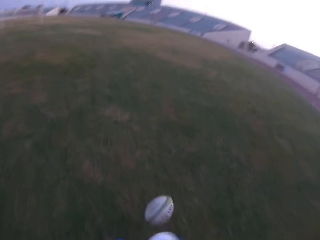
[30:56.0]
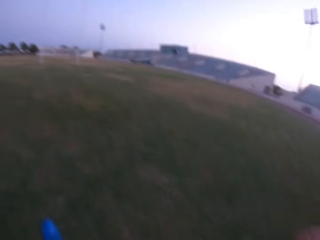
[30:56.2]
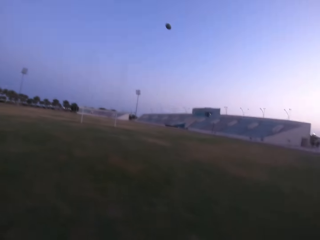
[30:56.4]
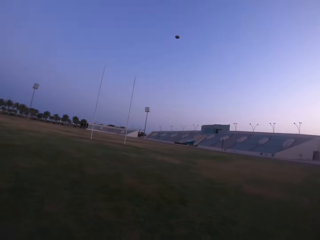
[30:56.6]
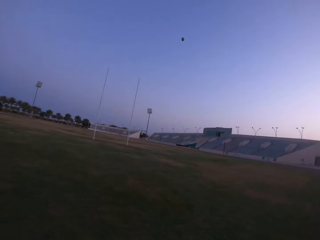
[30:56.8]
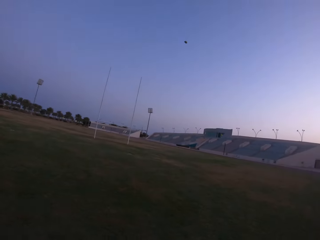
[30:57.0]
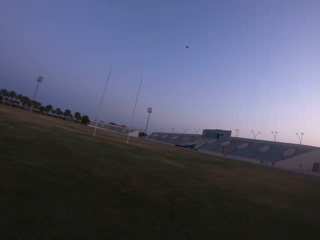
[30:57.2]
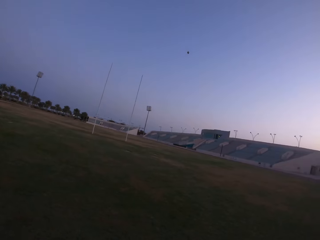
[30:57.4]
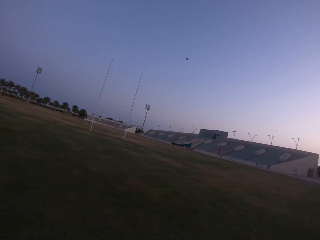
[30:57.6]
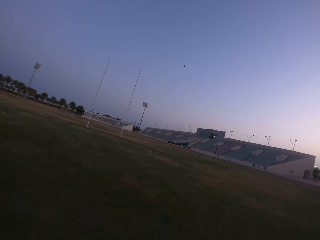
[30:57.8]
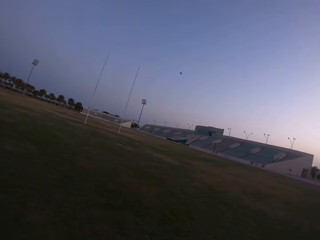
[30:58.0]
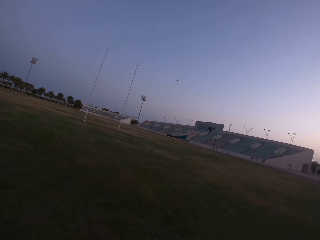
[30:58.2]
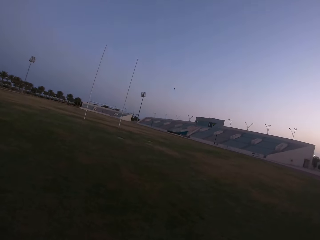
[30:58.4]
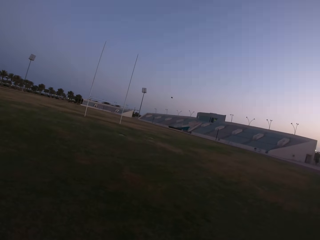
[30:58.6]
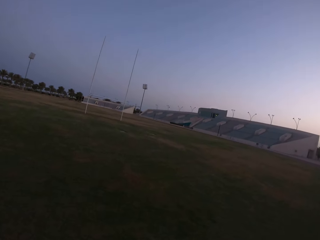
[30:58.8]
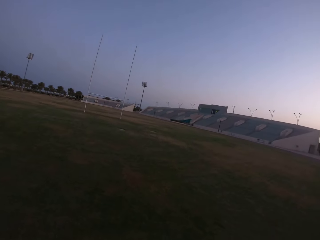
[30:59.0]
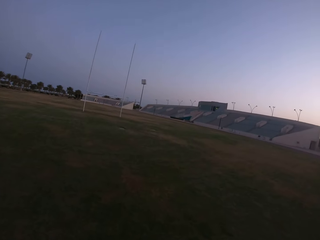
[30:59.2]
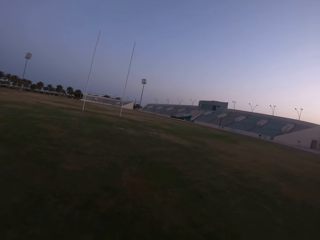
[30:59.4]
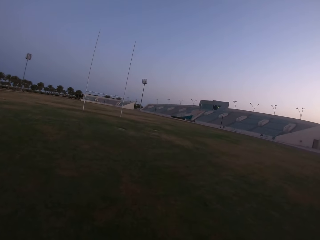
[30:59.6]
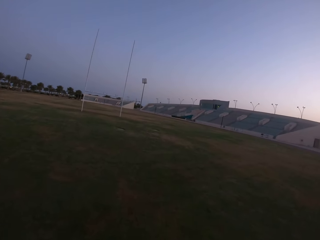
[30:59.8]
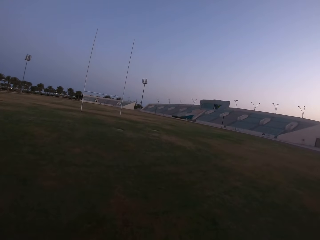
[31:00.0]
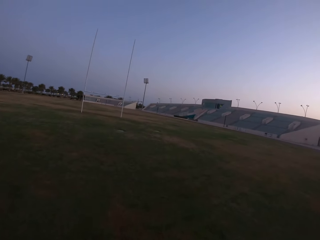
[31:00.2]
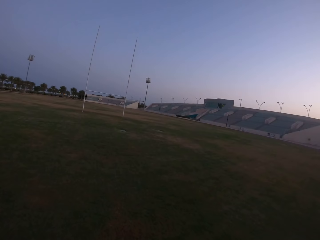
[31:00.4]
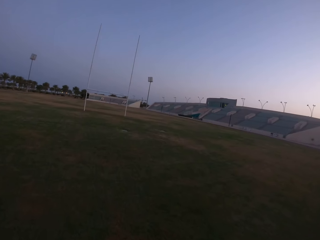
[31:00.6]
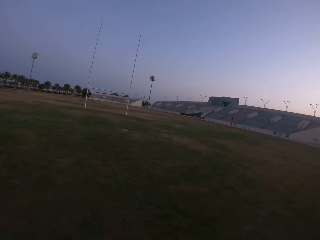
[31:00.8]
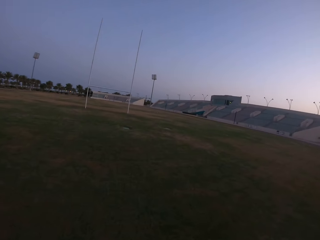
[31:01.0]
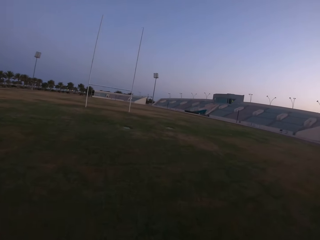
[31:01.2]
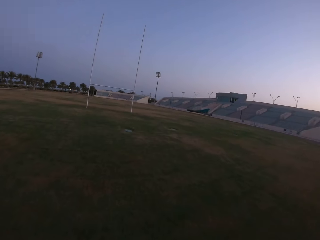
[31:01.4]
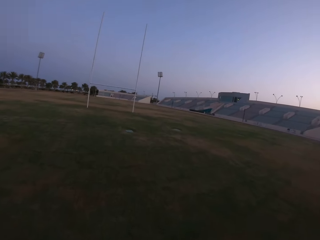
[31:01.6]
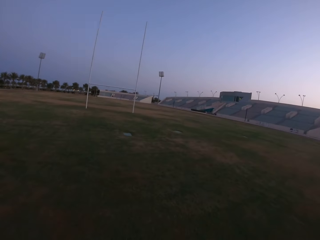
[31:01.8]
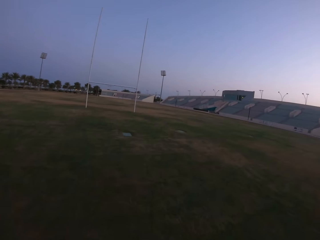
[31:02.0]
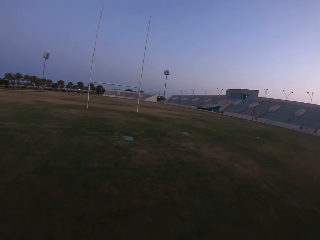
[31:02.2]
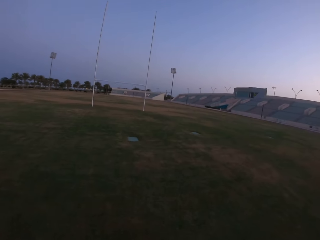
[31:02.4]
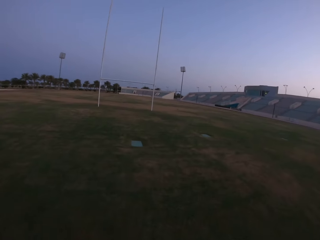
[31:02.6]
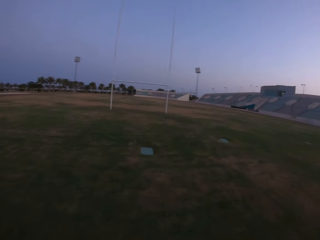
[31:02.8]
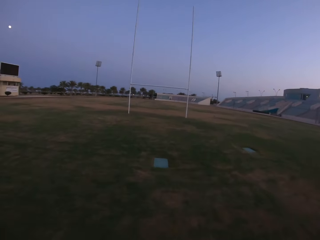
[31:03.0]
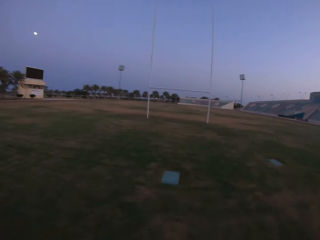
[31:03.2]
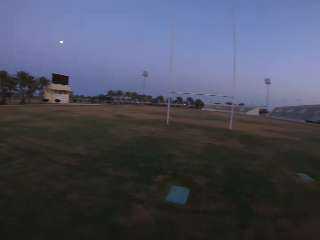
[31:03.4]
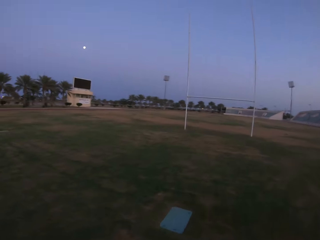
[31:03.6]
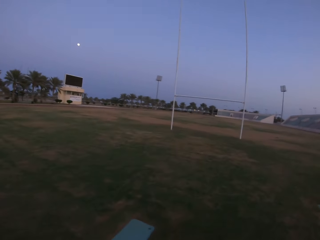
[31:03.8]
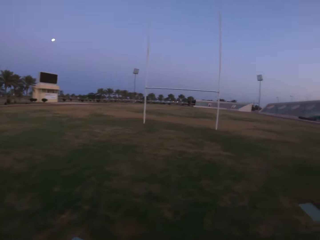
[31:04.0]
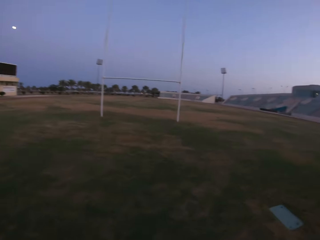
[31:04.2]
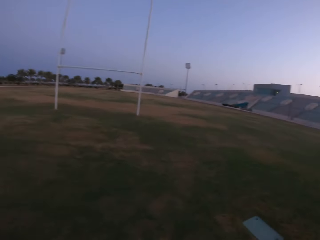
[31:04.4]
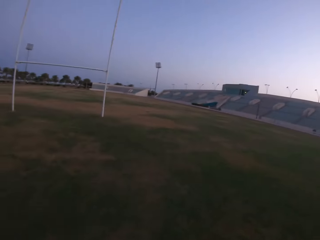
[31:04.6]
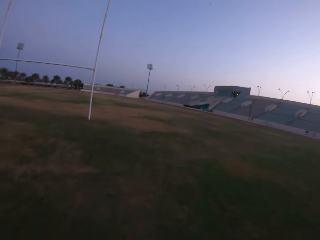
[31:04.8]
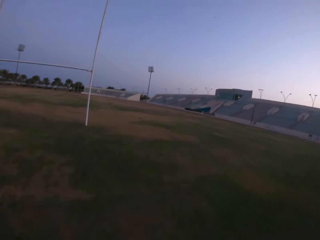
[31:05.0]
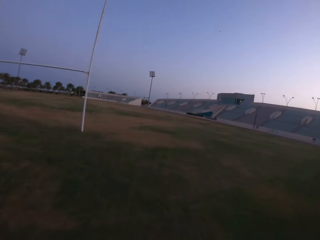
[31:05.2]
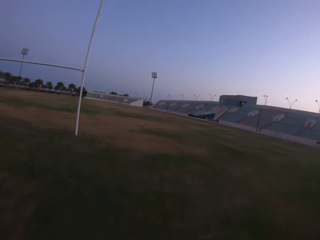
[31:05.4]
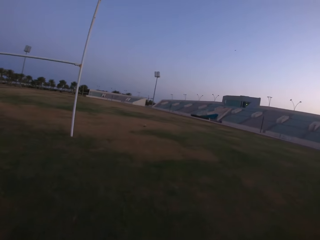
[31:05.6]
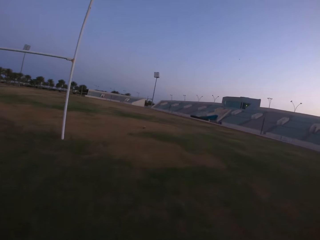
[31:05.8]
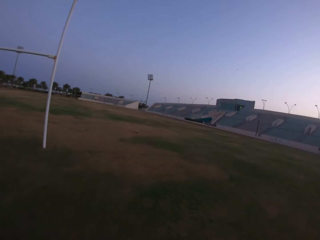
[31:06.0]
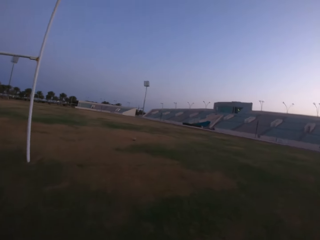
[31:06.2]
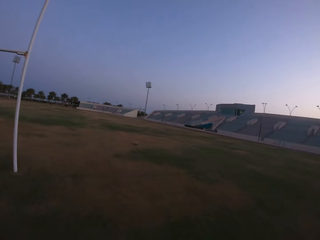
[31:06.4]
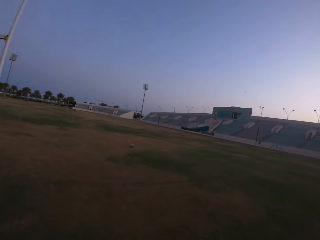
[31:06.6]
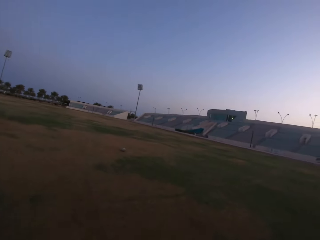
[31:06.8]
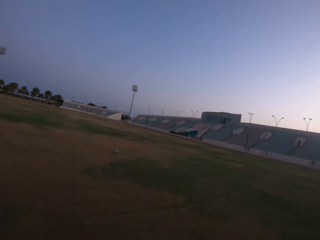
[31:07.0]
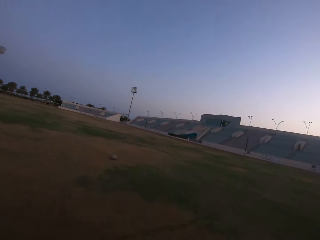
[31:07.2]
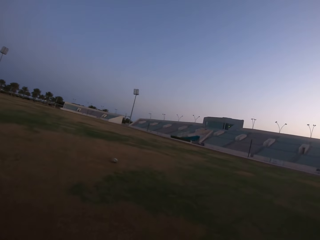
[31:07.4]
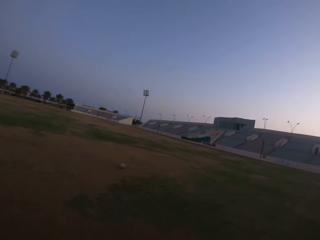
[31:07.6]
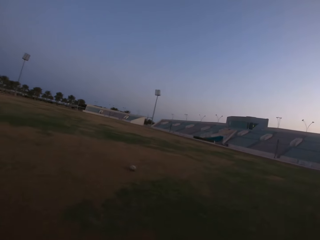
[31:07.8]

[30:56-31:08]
The camera wearer kicks the ball. They run towards the ball. They walk in the field.

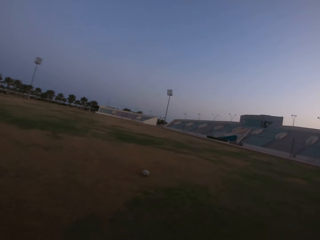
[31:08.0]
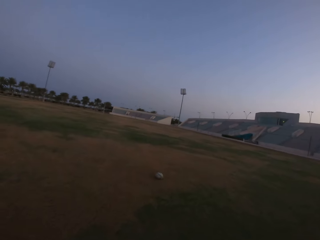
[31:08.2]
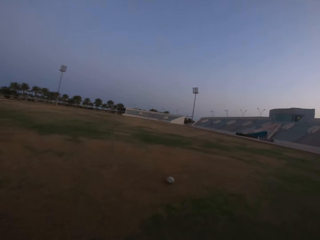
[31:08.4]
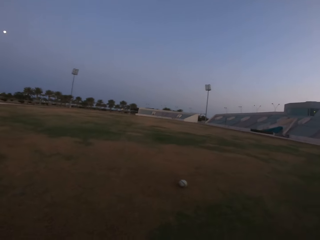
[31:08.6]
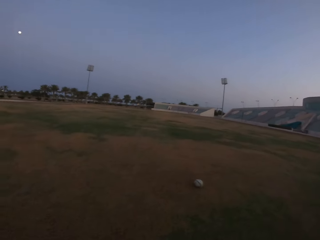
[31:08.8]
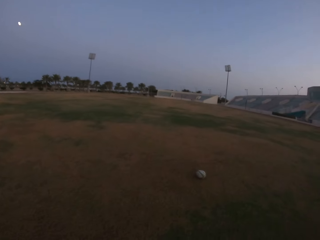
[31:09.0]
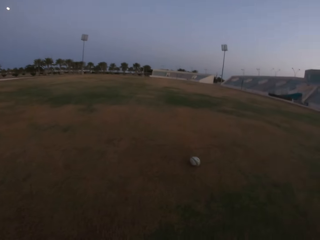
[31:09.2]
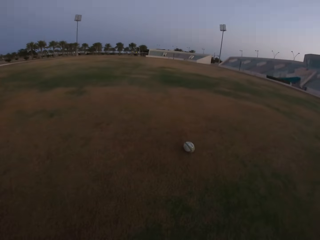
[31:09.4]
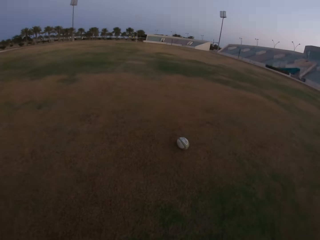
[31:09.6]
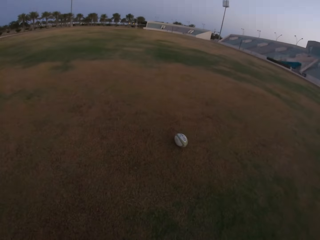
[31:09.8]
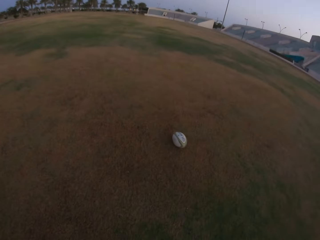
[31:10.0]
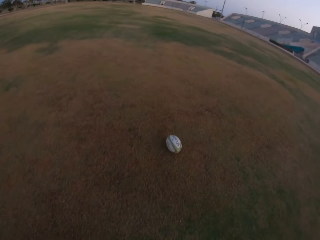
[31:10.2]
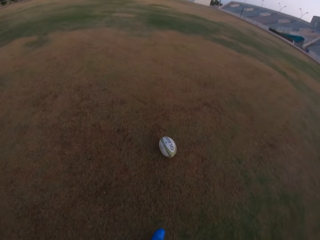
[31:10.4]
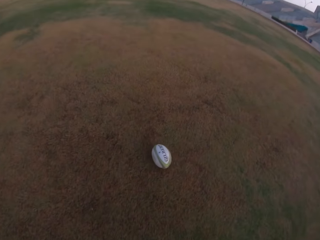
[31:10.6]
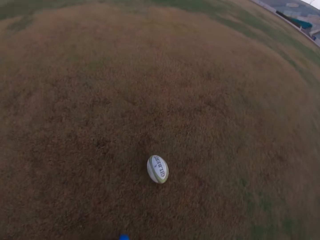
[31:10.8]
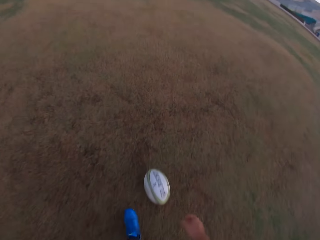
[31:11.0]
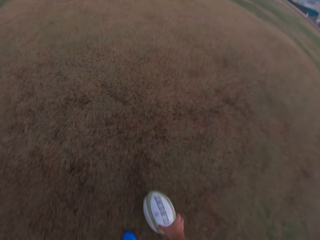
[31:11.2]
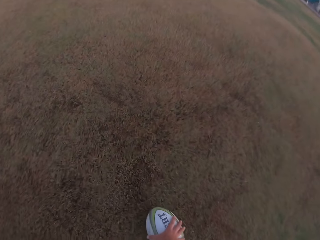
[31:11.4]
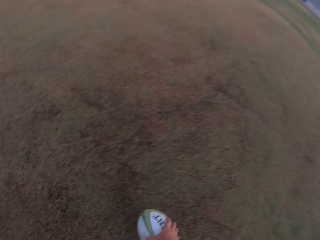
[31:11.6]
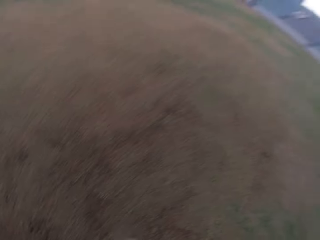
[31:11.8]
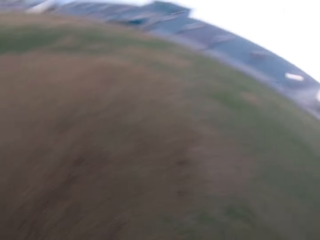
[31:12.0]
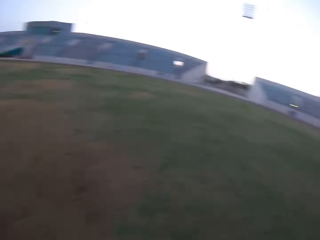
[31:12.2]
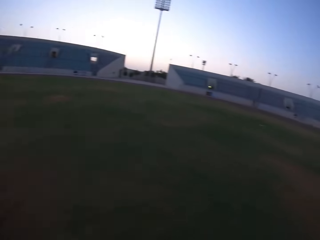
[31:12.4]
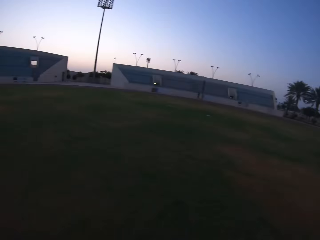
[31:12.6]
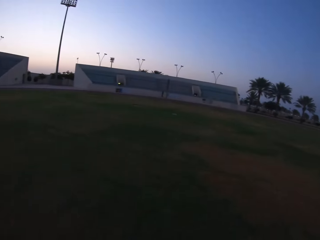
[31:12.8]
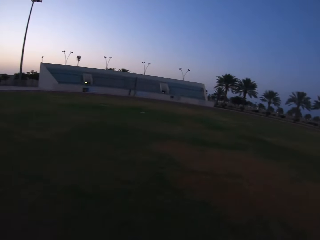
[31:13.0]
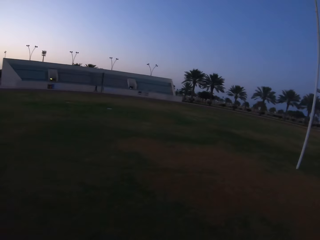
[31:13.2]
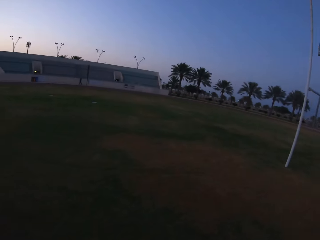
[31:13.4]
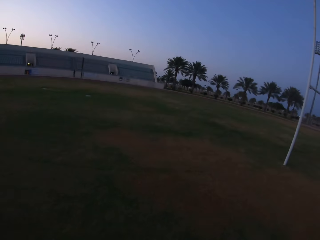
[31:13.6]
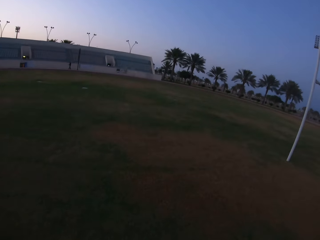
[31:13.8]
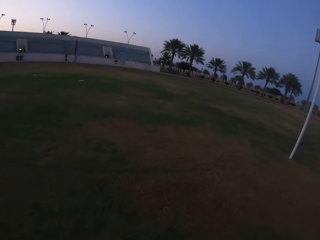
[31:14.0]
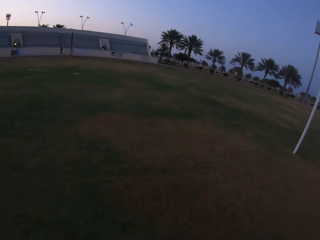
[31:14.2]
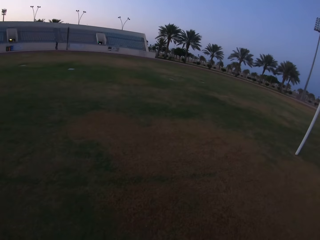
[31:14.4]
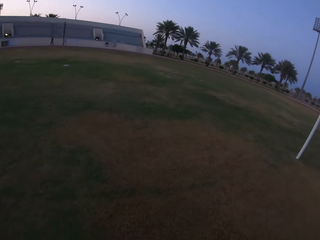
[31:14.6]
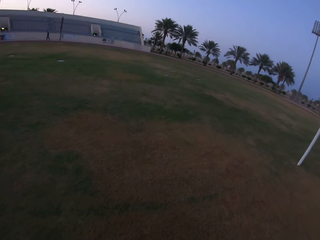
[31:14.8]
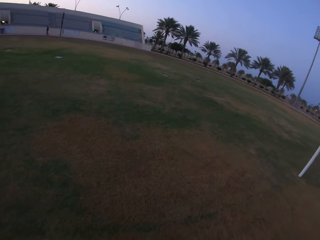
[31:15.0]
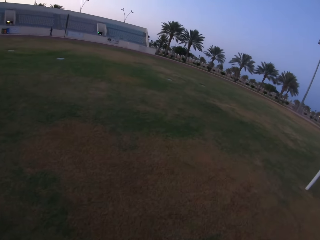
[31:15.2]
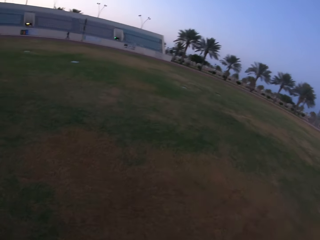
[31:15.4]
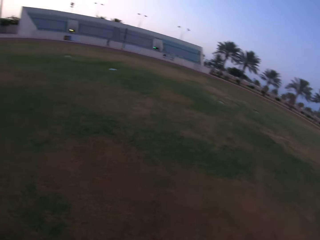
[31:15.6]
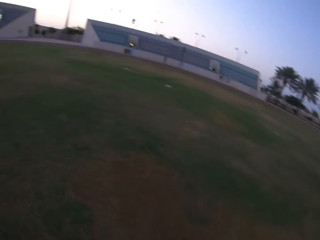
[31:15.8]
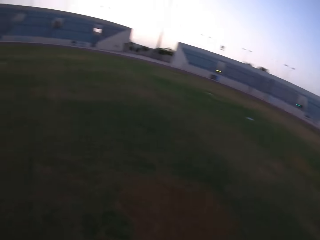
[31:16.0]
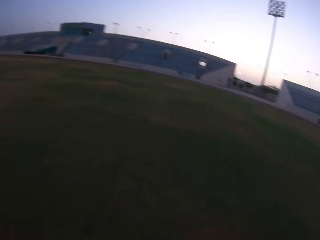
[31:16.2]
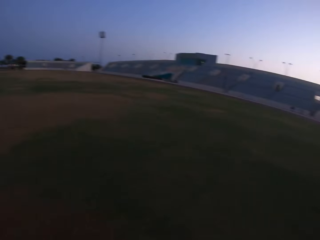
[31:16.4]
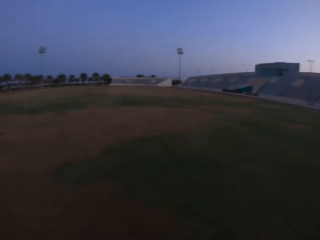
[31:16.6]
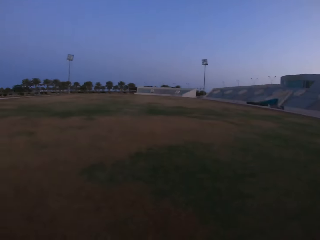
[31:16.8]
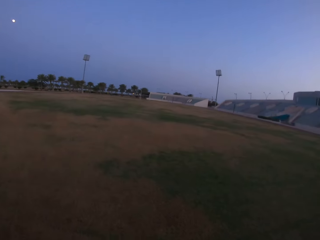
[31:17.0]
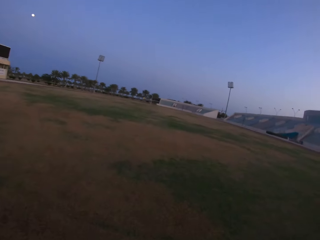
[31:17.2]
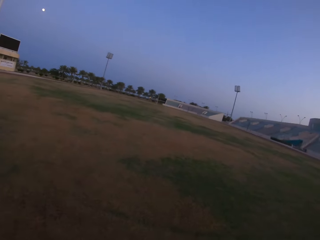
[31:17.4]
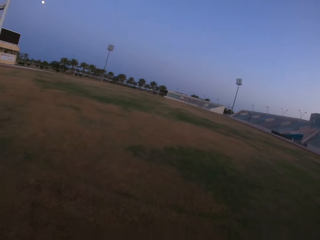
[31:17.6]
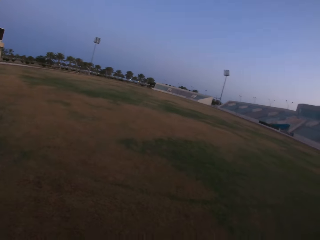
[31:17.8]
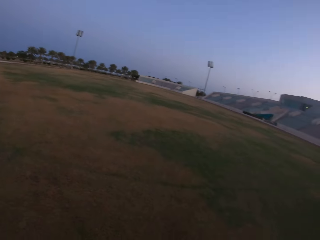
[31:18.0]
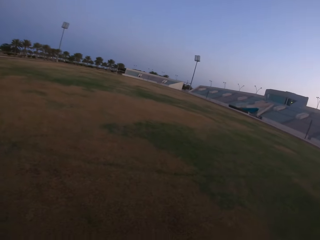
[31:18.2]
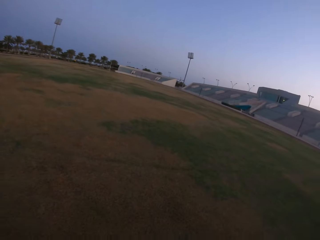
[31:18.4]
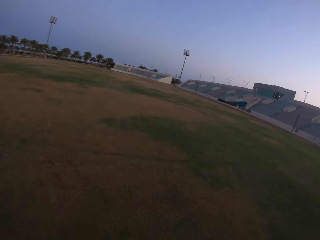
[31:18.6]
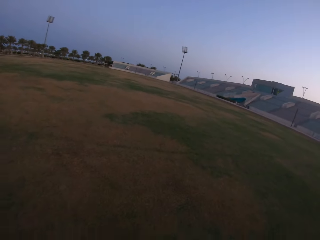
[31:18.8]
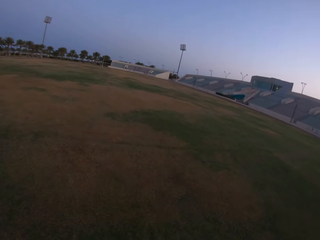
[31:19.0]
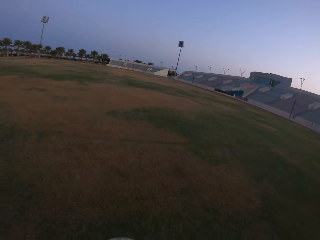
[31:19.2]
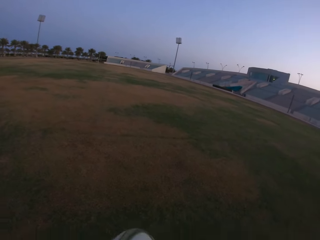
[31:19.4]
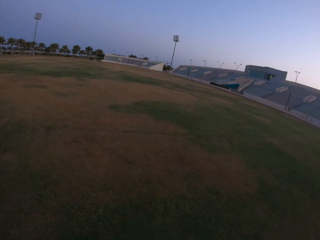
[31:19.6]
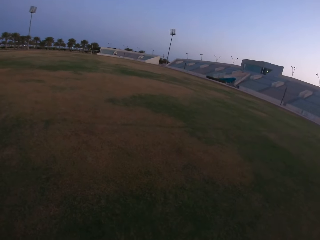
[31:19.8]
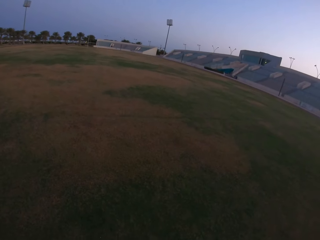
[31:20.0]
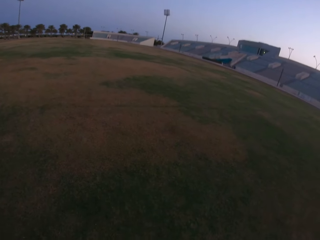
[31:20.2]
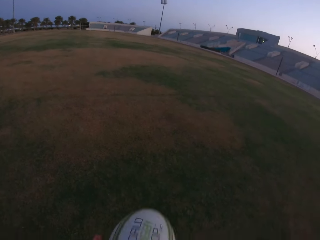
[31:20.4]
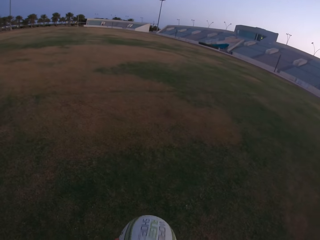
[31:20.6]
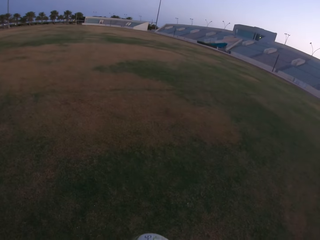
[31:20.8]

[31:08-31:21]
The camera wearer picks the ball from the ground. They turn back and walk. They look around the field and turn. They prepare to kick the ball.
